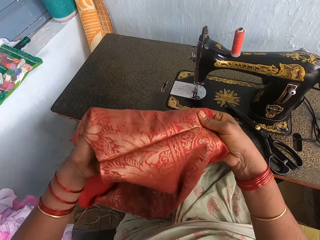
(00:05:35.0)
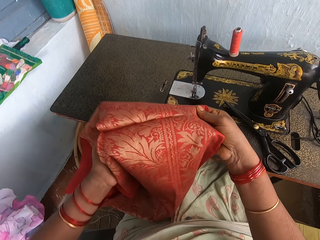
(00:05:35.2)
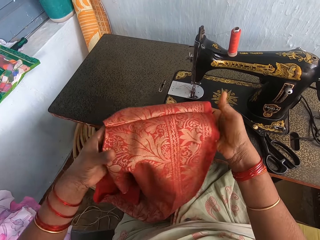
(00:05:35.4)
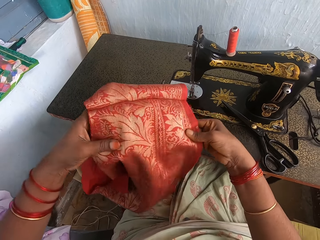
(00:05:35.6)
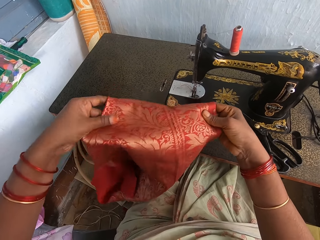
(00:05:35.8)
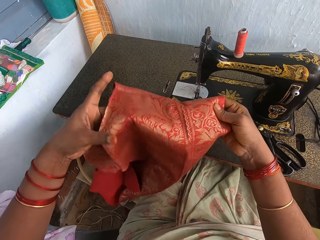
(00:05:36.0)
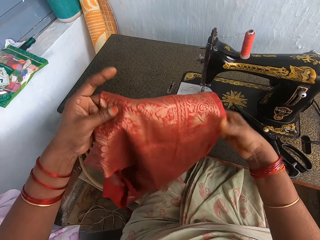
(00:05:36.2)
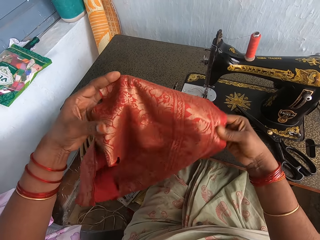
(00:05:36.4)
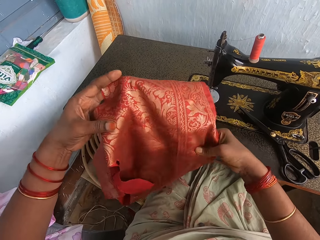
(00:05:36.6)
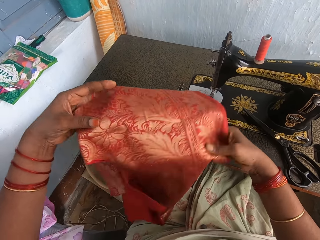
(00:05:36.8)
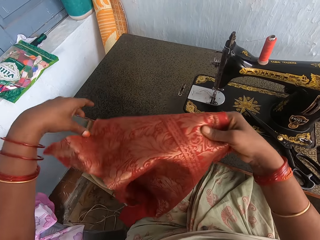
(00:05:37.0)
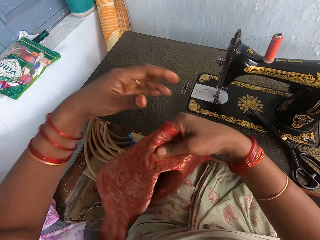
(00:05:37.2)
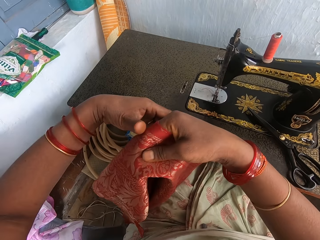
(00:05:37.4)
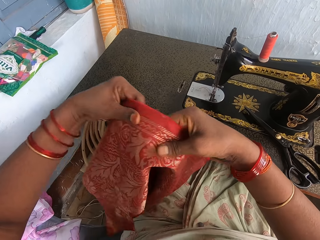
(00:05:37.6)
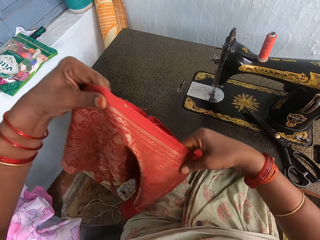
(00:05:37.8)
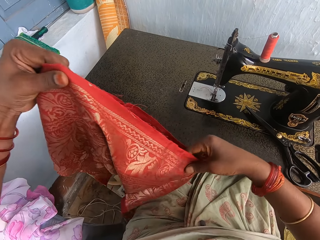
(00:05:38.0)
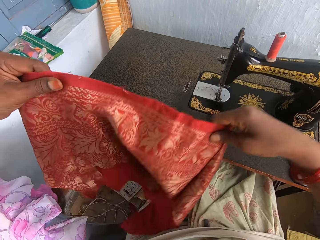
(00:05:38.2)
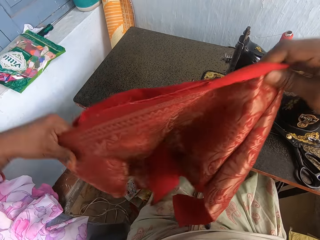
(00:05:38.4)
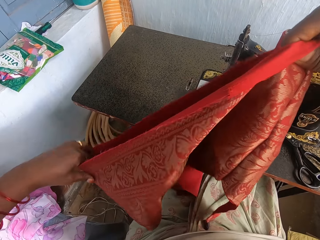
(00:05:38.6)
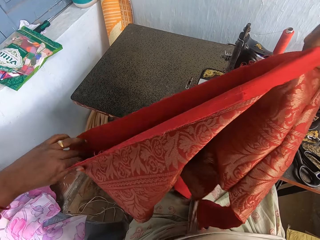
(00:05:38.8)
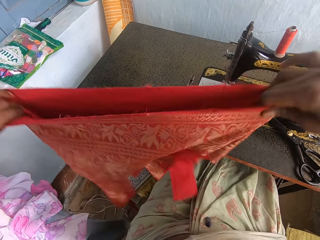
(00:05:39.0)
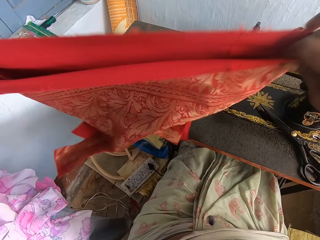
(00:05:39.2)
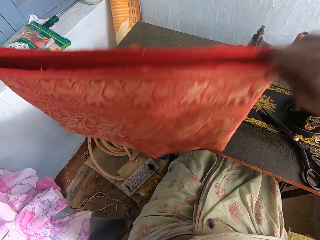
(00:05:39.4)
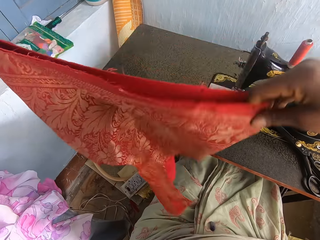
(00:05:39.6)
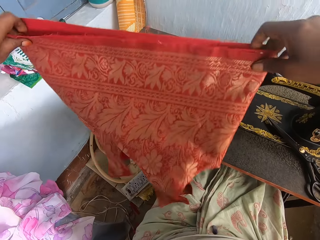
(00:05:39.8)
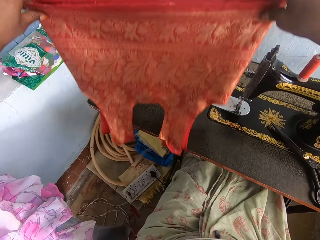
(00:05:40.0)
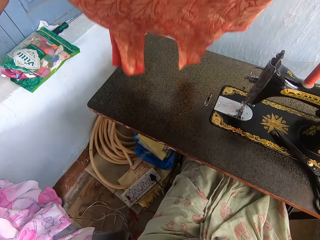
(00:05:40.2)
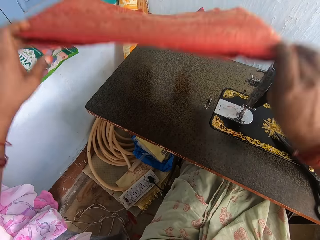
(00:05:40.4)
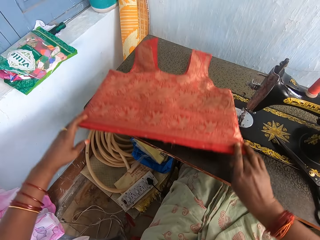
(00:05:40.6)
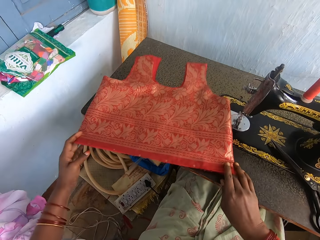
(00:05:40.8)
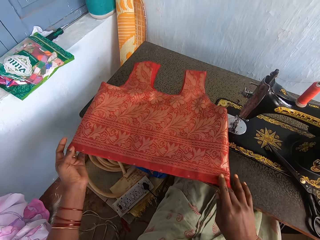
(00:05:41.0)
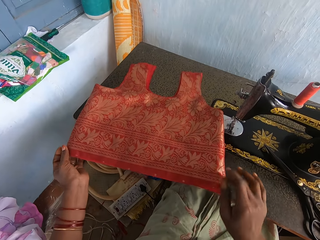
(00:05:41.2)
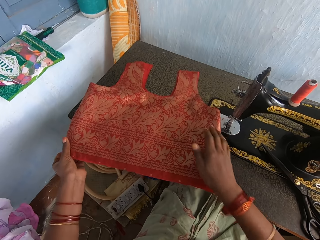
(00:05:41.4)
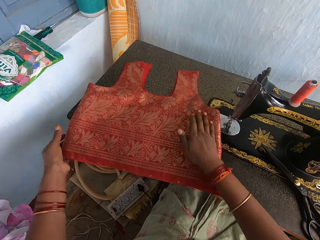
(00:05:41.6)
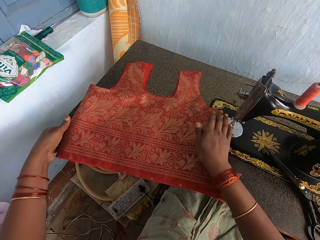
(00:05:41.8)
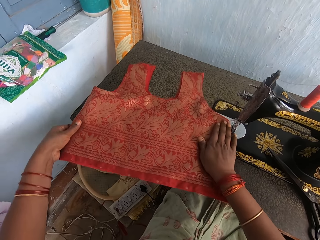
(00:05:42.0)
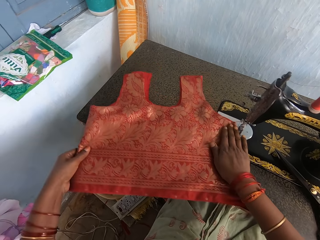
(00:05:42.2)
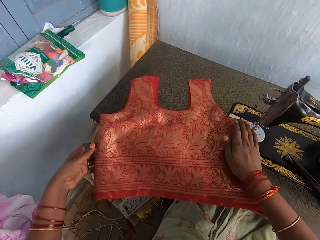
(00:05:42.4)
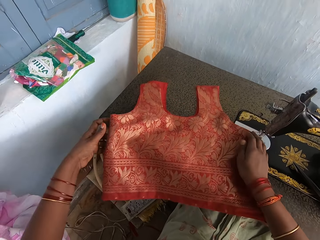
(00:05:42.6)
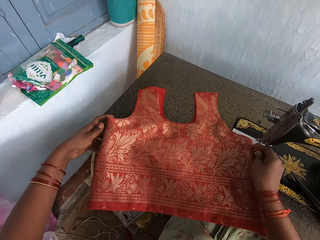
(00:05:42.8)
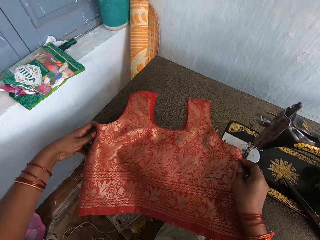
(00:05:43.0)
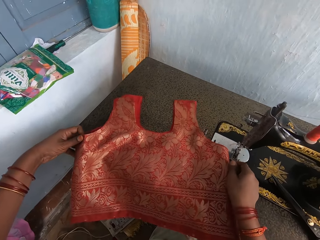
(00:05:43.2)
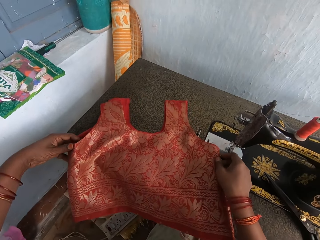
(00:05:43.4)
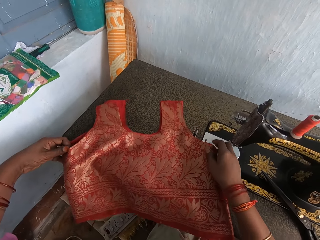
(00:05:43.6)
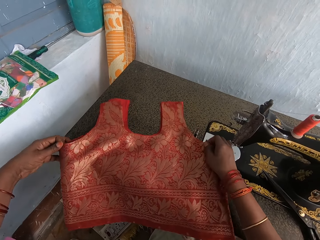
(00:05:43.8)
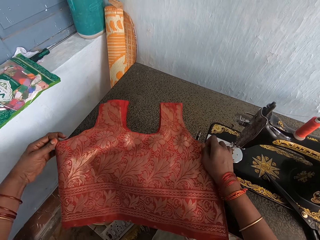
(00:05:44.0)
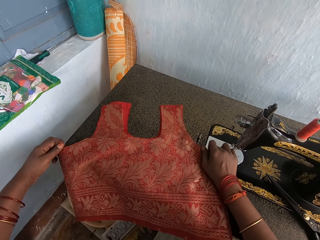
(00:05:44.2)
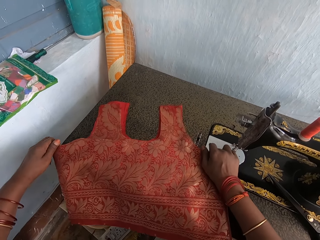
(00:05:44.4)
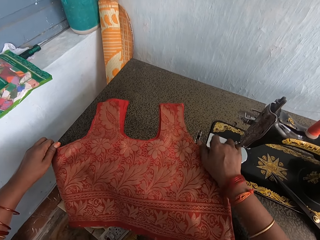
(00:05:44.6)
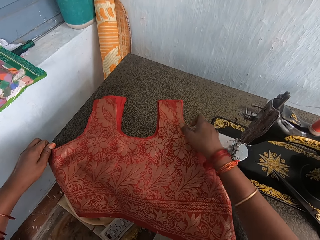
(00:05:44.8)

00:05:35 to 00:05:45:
The camera wearer holds the cloth with both hands. They stretch the cloth. They inspect the cloth with both hands. They shake the cloth. They drop the cloth on the sewing machine table. They position the cloth on the table with both hands.

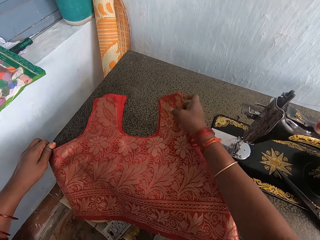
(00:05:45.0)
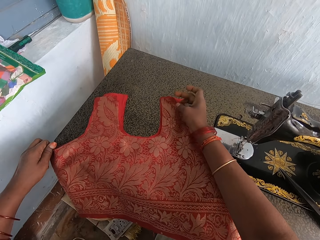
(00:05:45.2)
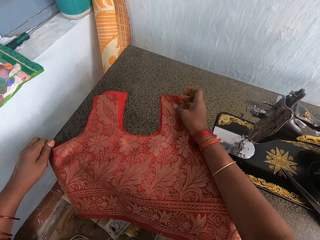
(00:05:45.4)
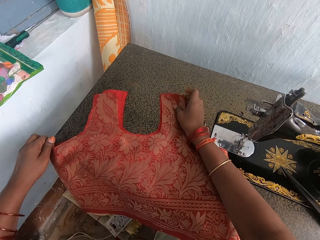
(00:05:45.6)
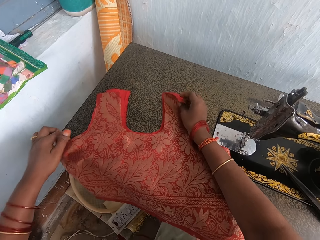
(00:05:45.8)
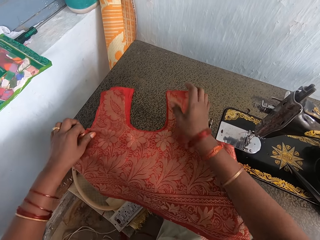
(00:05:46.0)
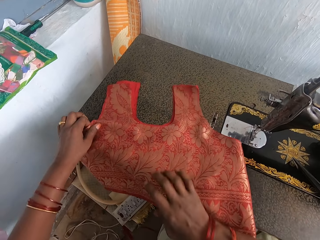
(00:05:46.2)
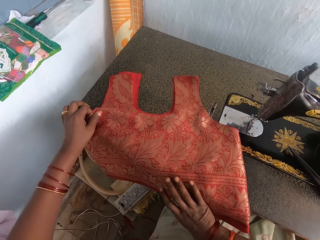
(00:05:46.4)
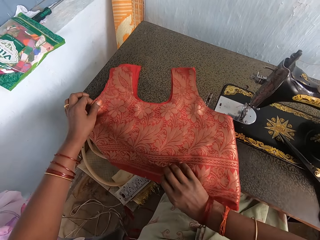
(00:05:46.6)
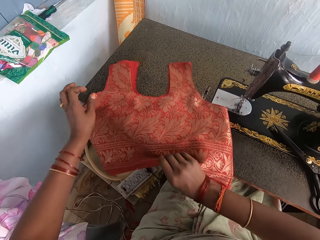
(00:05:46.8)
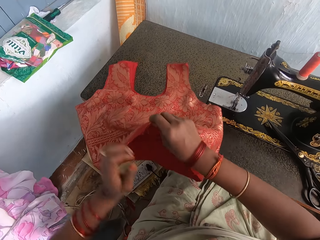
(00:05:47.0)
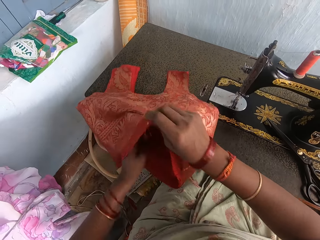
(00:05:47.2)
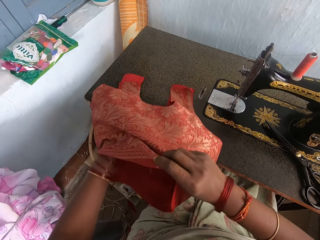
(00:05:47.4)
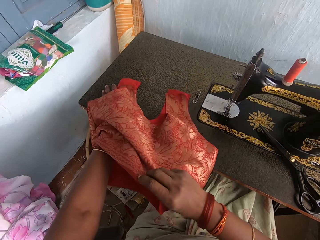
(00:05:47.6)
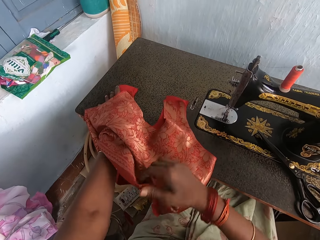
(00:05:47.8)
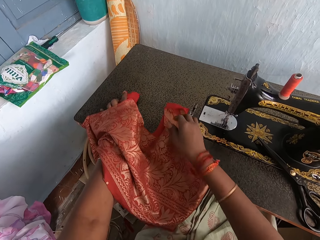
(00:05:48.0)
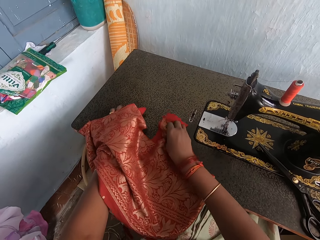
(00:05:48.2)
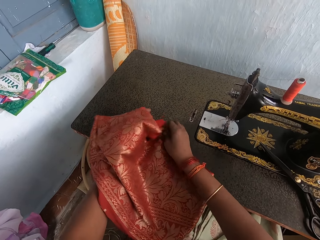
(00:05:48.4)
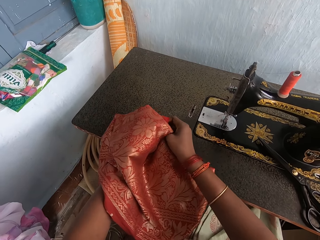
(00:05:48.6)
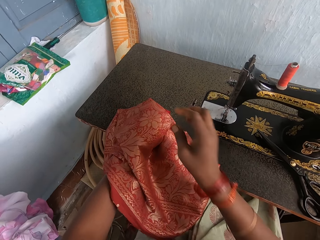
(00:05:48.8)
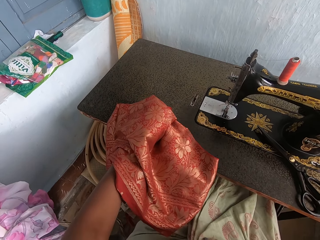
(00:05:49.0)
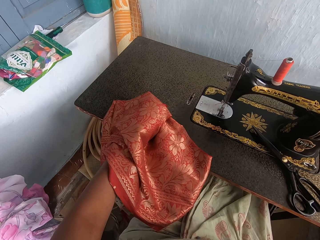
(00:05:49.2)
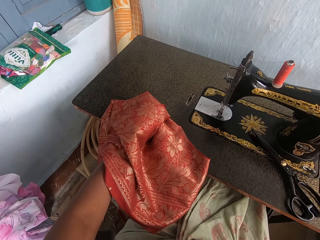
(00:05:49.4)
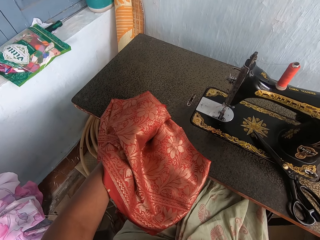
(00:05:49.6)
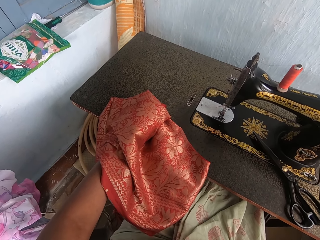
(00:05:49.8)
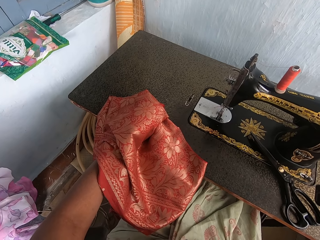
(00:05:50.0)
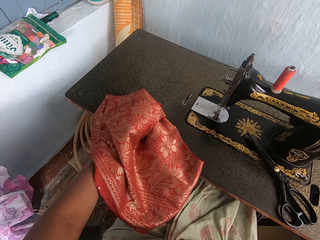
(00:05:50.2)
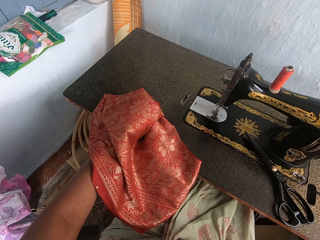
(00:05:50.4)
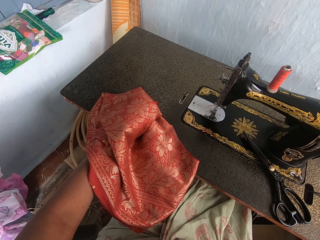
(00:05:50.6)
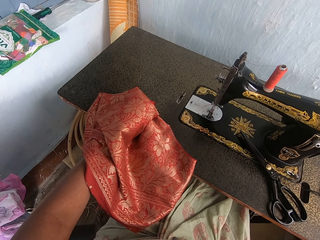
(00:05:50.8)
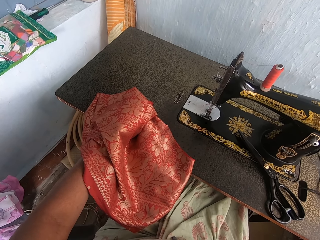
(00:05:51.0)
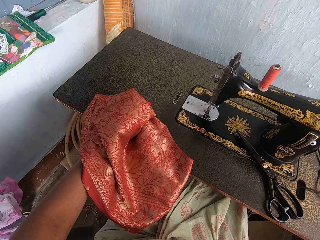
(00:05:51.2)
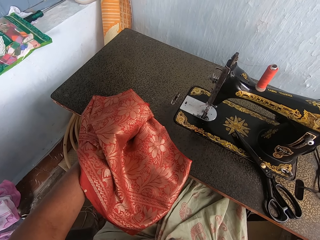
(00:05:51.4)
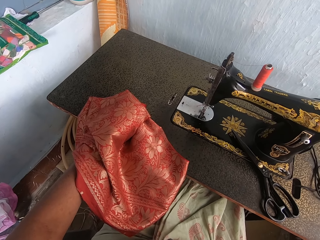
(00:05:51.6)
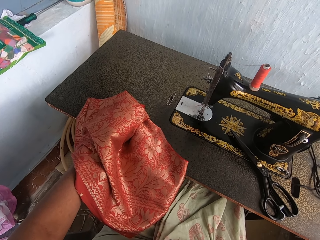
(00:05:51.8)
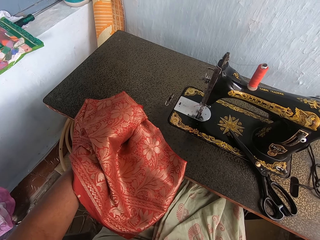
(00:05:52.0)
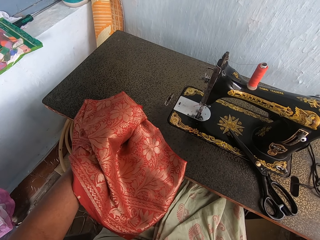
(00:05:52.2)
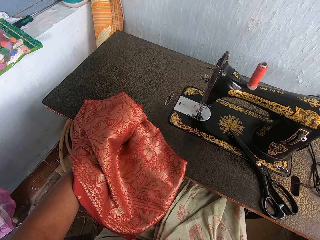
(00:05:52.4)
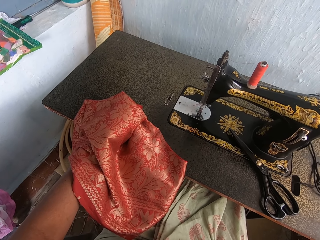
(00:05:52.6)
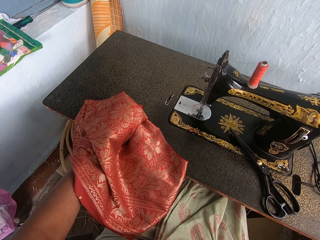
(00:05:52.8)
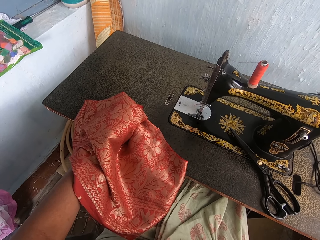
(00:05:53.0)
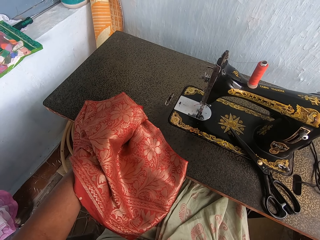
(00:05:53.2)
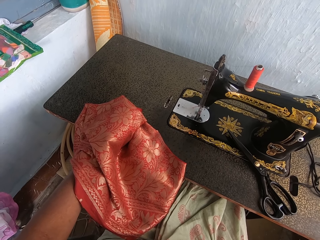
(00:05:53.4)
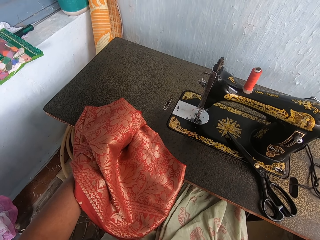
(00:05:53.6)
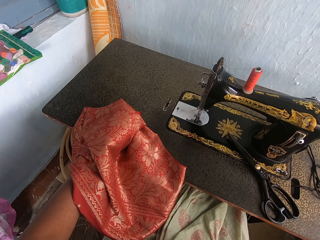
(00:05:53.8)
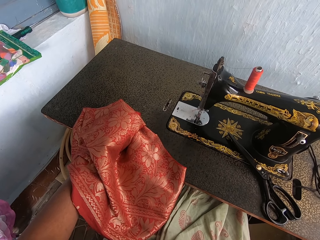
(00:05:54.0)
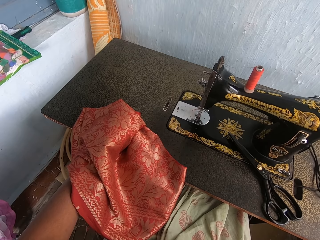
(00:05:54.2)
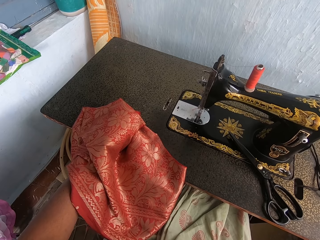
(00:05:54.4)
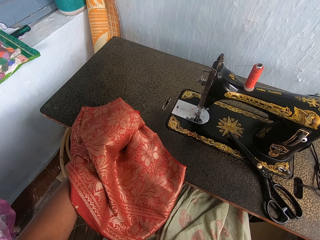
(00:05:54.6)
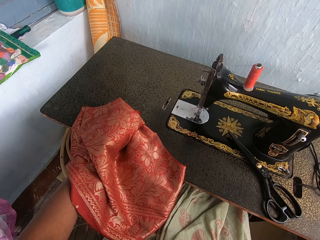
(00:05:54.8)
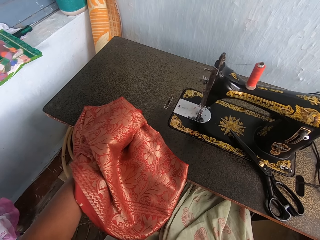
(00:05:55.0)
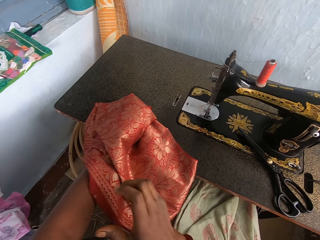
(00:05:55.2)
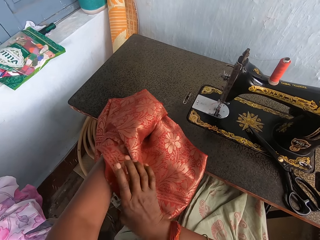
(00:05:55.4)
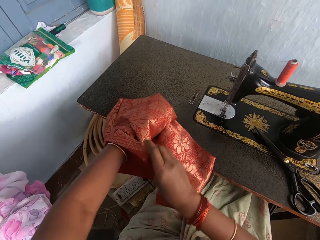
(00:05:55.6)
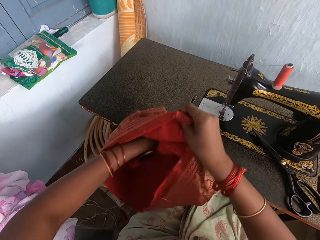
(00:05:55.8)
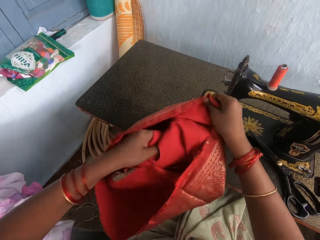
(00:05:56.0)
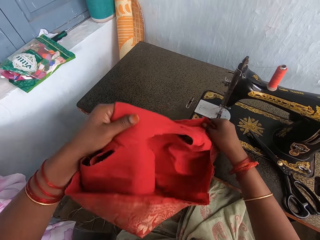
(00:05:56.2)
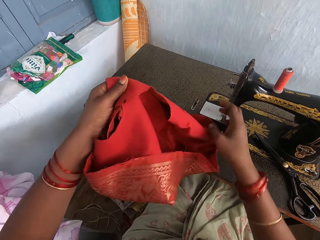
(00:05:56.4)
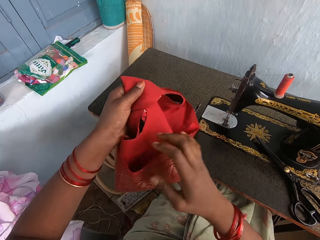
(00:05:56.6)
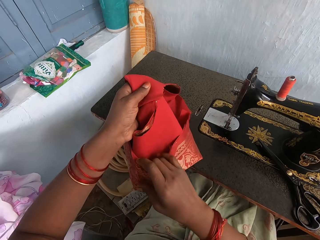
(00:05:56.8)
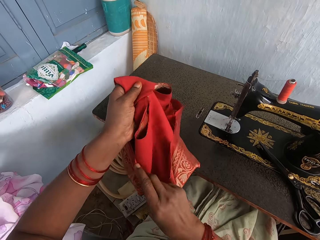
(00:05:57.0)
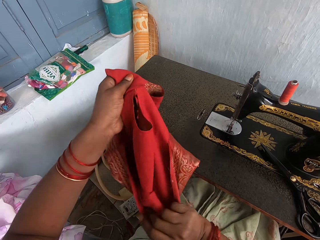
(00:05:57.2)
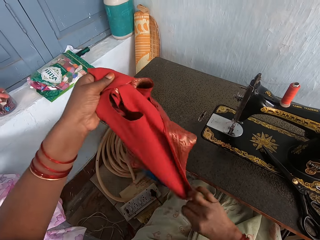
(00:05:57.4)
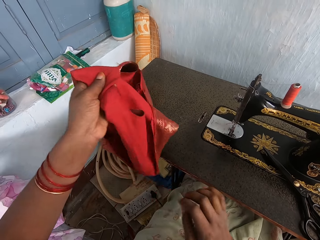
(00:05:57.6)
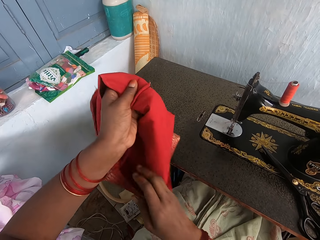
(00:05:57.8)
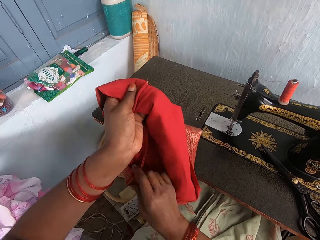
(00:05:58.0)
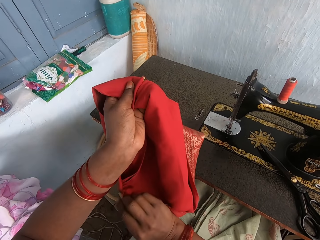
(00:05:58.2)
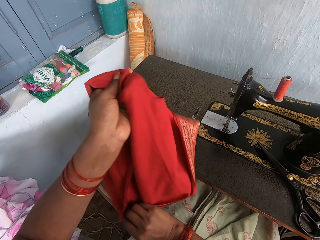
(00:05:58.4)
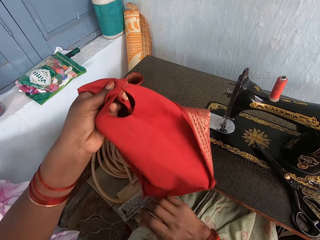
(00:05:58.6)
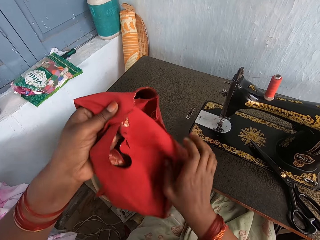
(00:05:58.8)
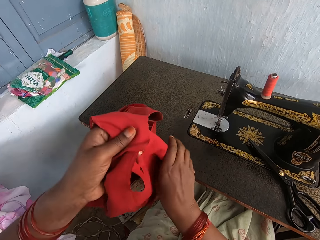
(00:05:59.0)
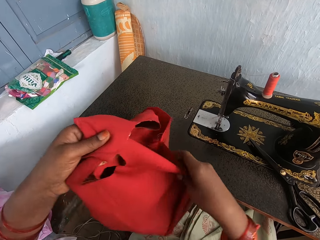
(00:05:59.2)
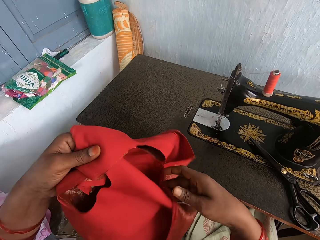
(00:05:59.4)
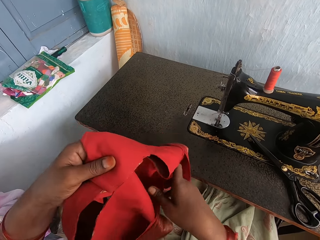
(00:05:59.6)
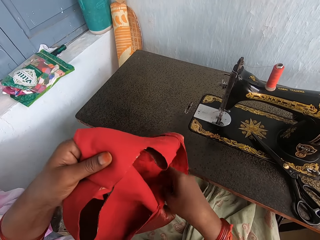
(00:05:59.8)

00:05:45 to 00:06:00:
The camera wearer inspects the cloth with both hands. They pick up the cloth. They turn the cloth with both hands. They converse. They lift the right hand. They gather the cloth with the left hand. They look ahead. They hold the cloth with both hands. They turn the cloth inside out with both hands.
